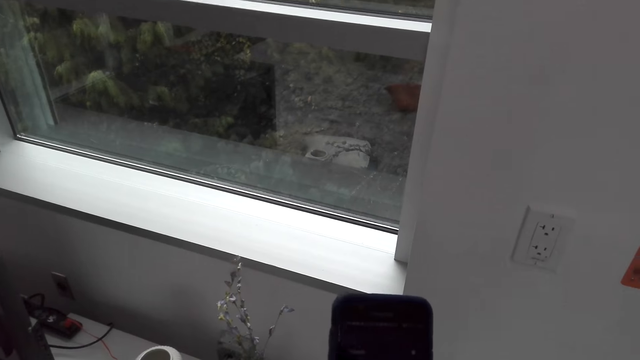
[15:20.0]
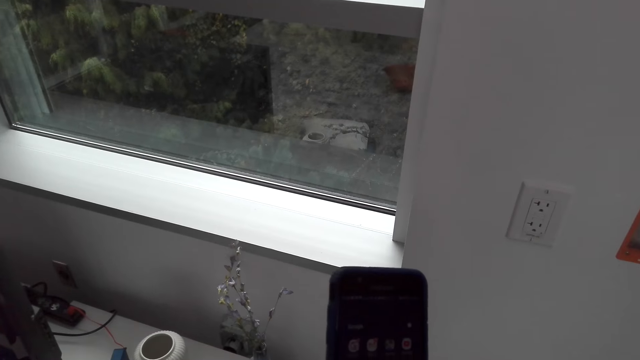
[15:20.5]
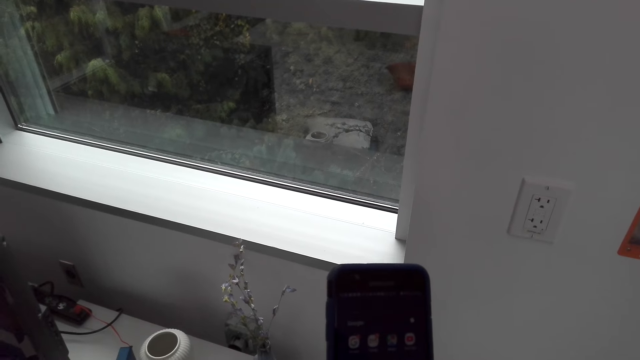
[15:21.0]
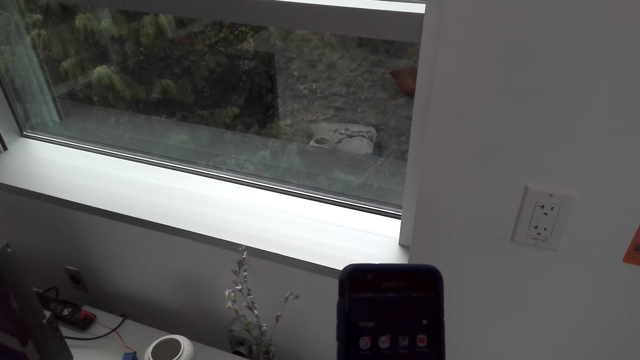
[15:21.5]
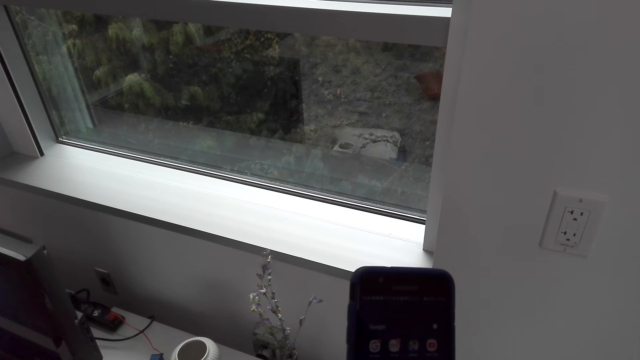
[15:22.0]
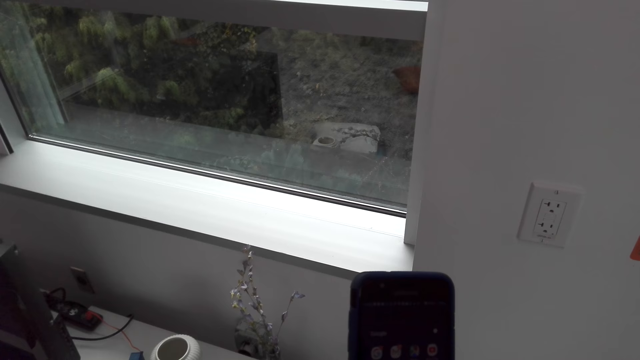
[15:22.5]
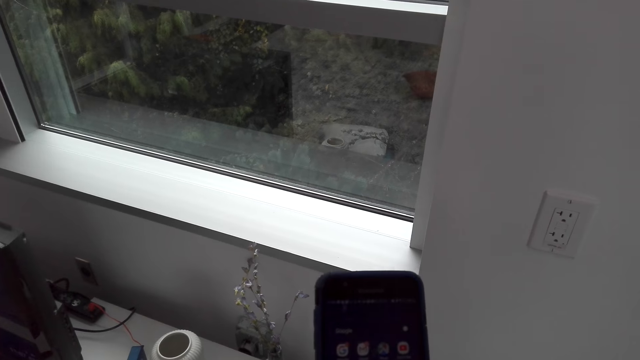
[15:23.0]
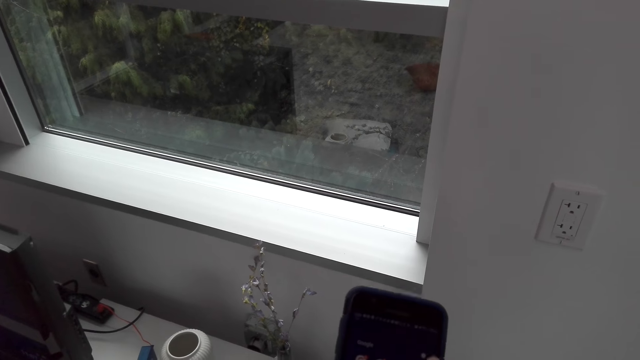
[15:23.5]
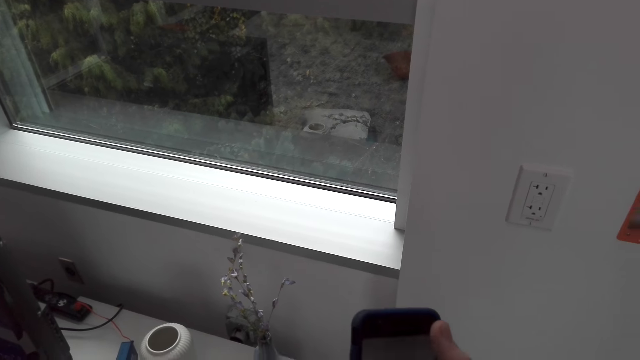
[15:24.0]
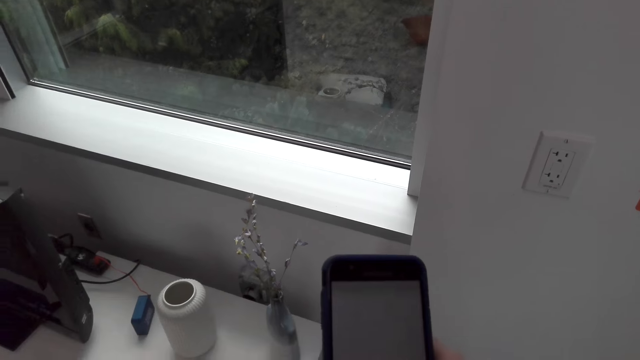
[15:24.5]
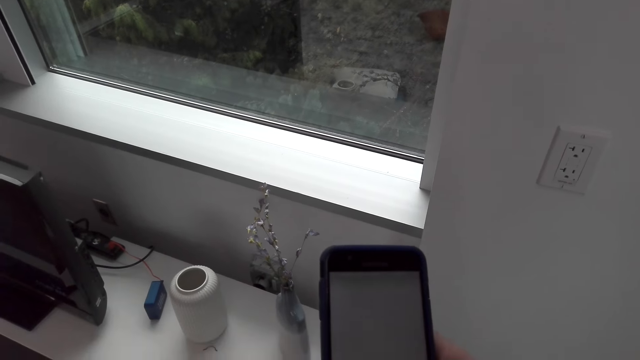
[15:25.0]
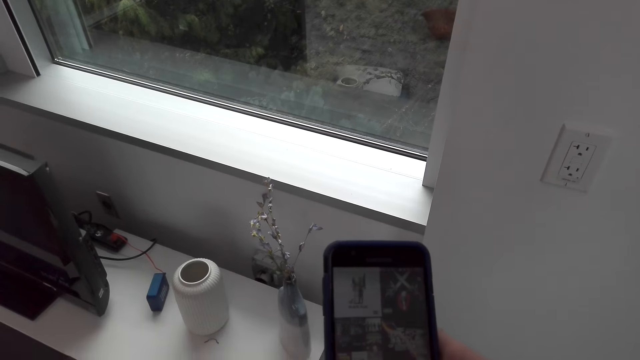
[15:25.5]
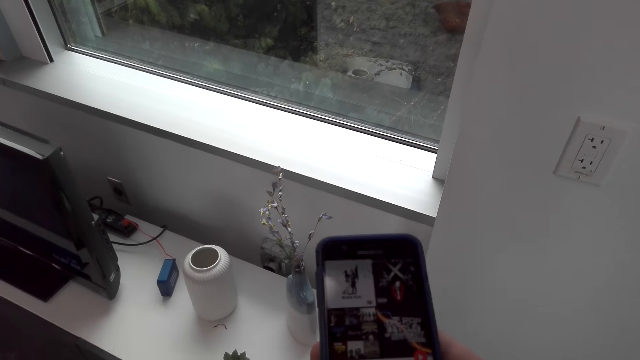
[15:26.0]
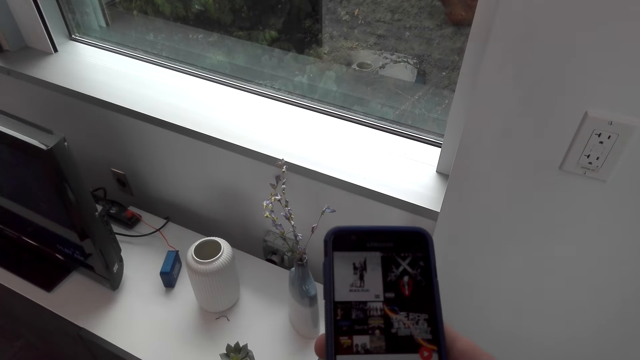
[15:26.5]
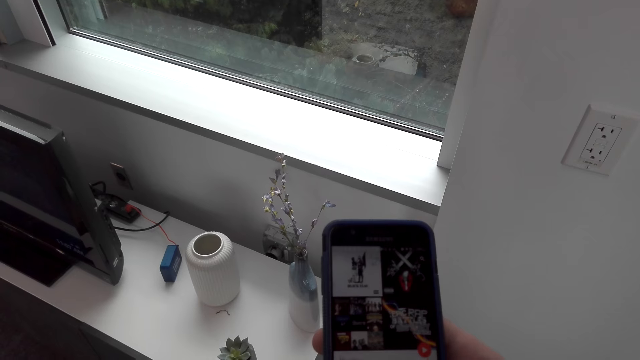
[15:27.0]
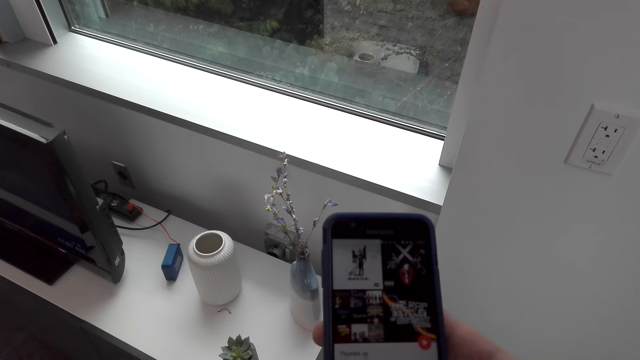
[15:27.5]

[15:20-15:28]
The camera wearer scrolls through the phone.

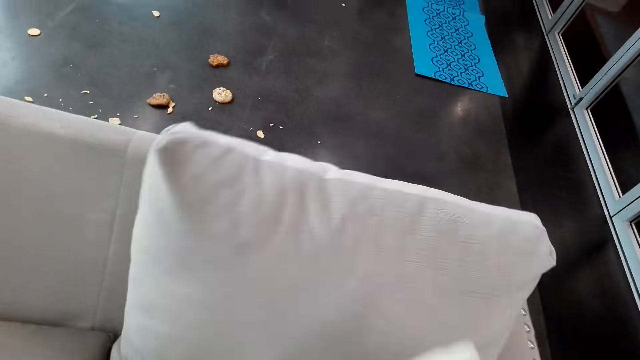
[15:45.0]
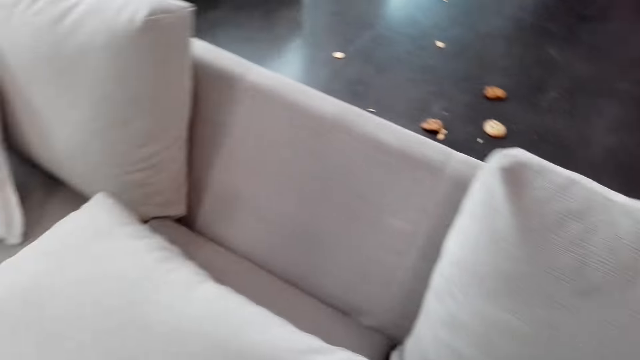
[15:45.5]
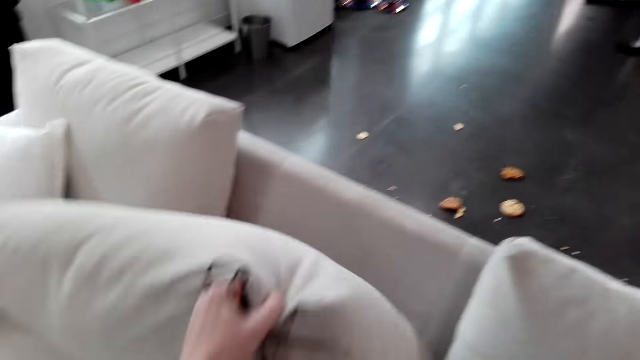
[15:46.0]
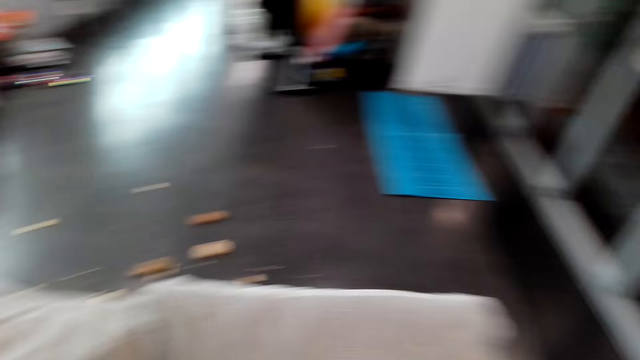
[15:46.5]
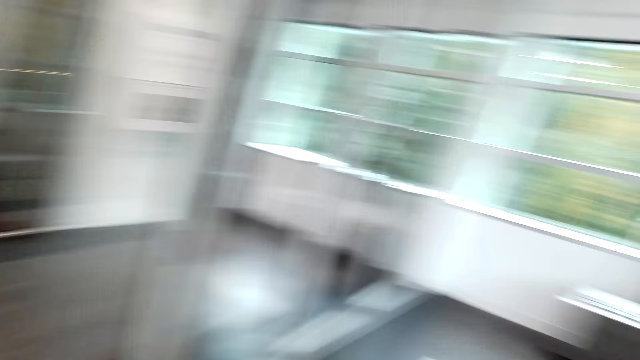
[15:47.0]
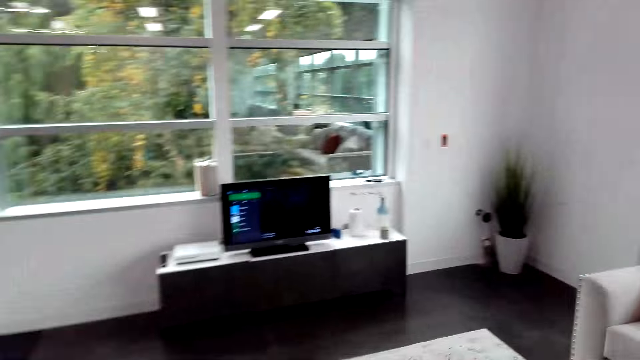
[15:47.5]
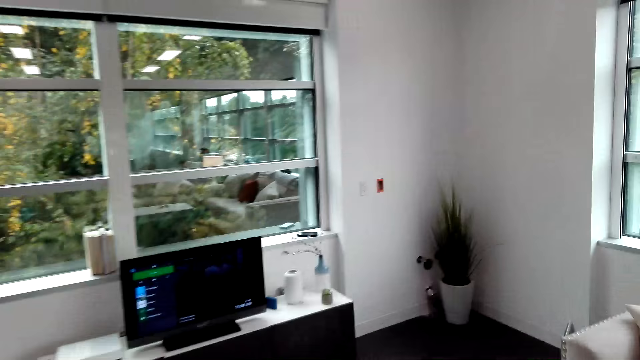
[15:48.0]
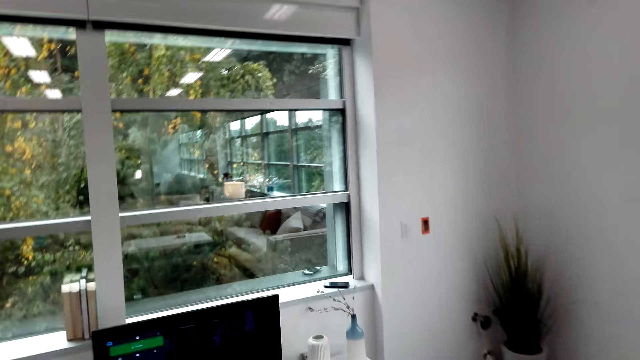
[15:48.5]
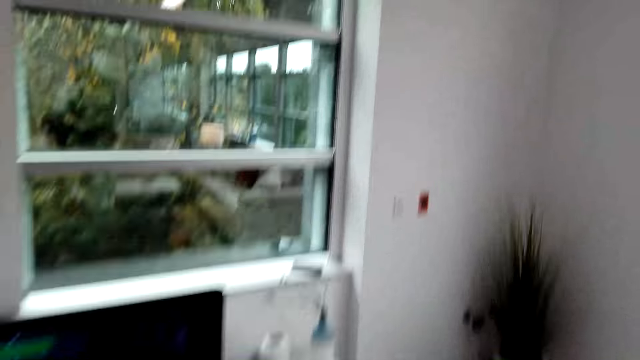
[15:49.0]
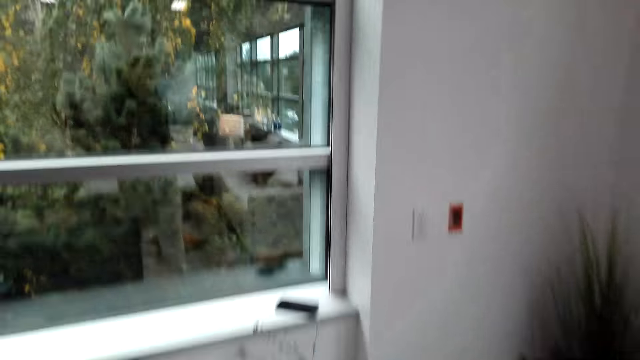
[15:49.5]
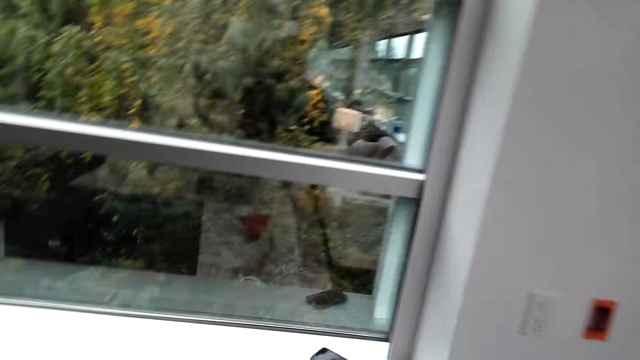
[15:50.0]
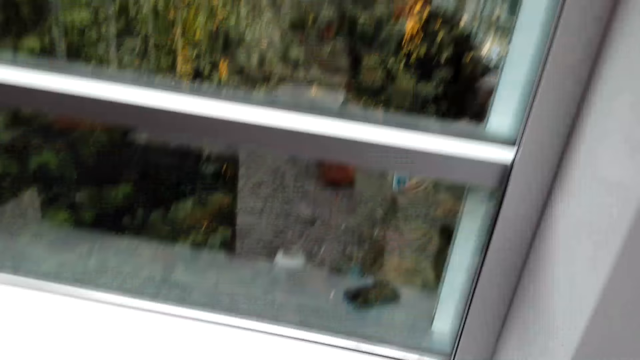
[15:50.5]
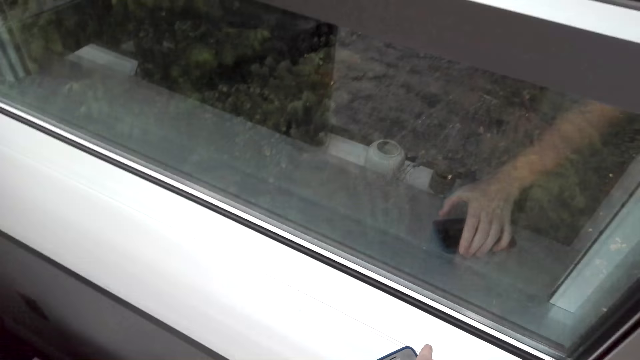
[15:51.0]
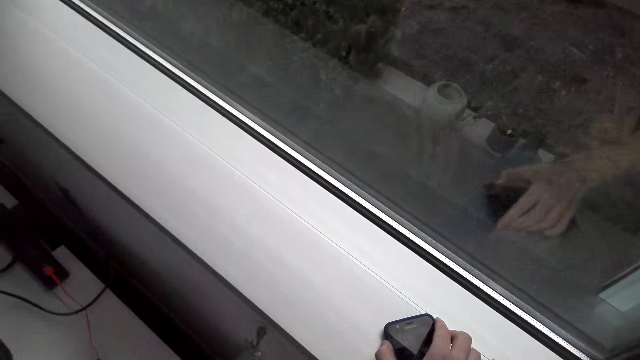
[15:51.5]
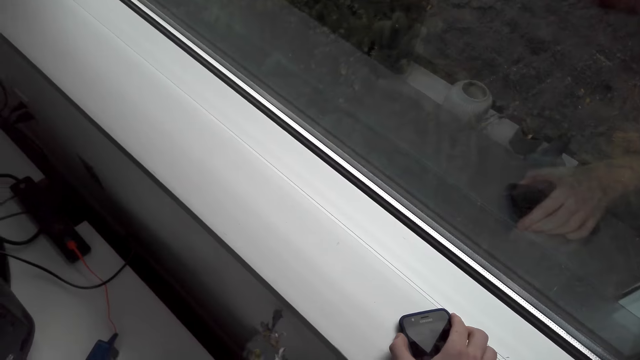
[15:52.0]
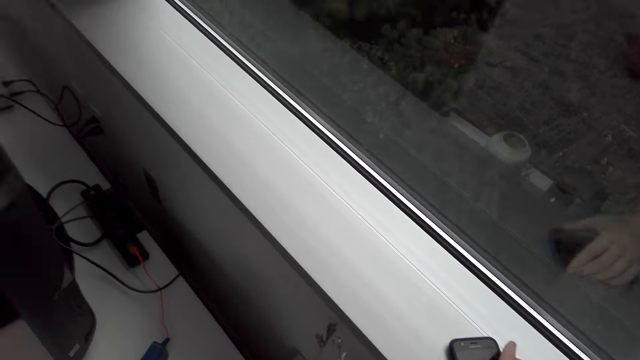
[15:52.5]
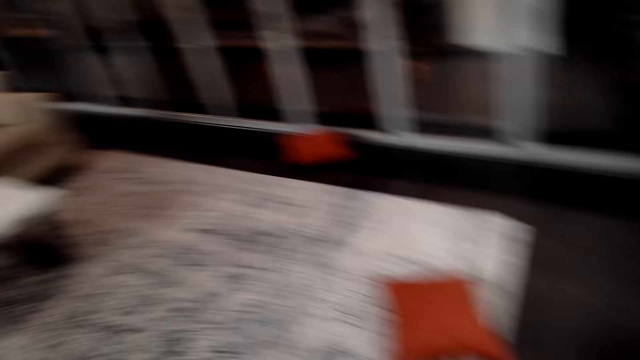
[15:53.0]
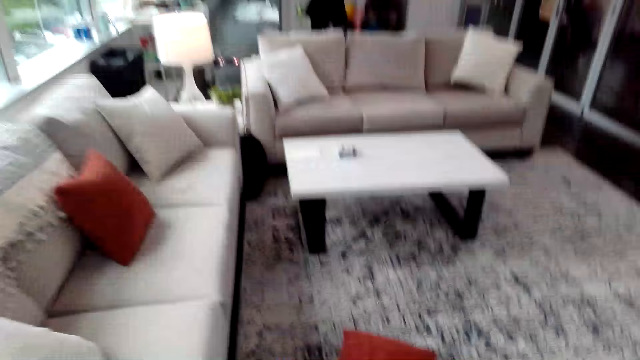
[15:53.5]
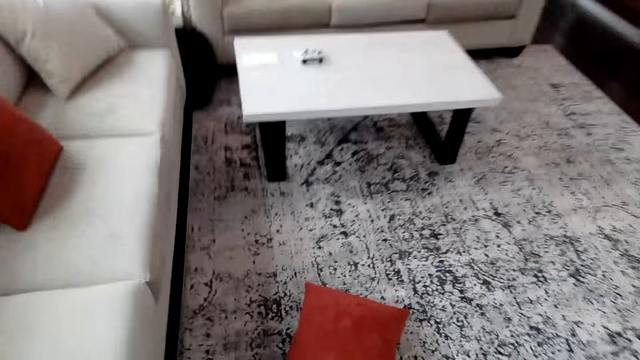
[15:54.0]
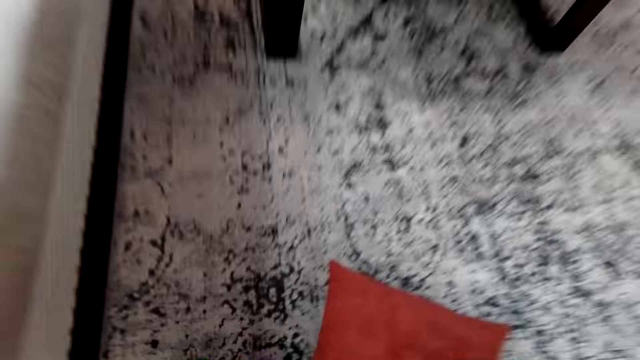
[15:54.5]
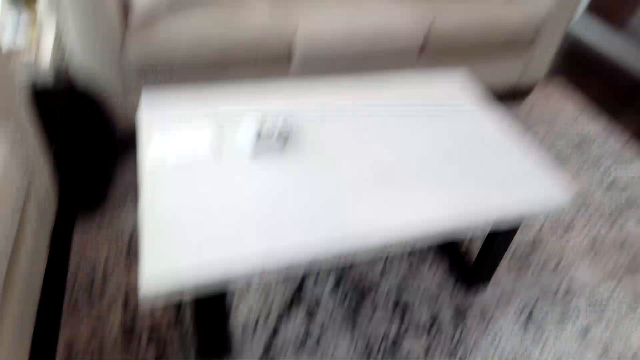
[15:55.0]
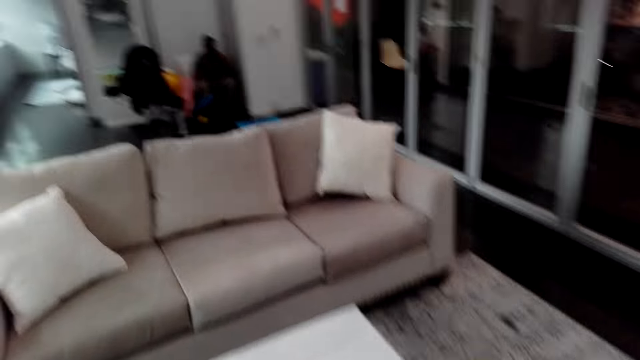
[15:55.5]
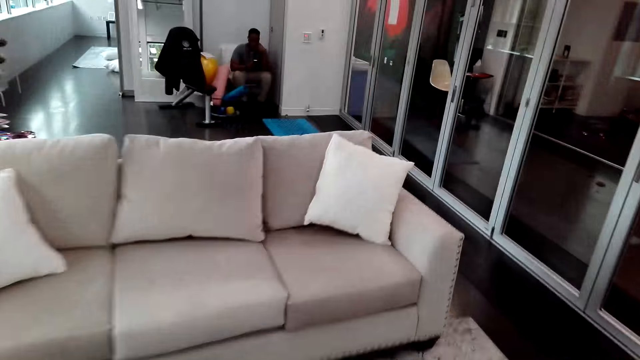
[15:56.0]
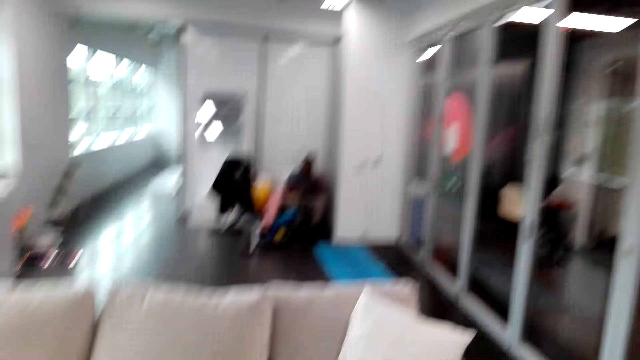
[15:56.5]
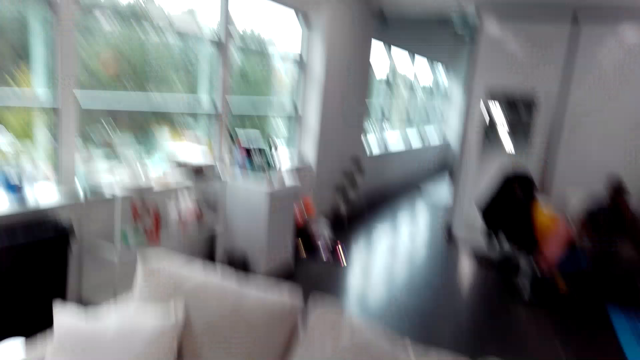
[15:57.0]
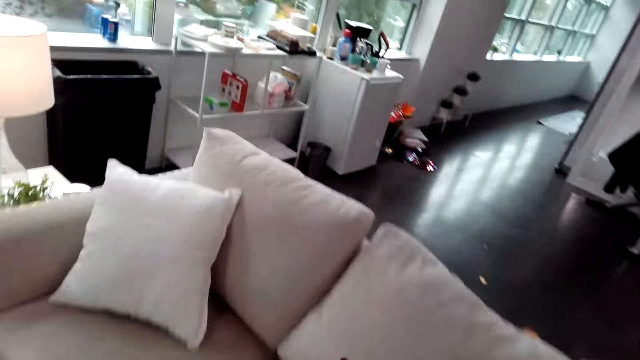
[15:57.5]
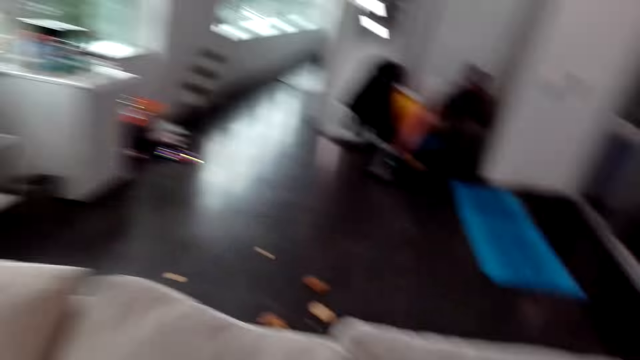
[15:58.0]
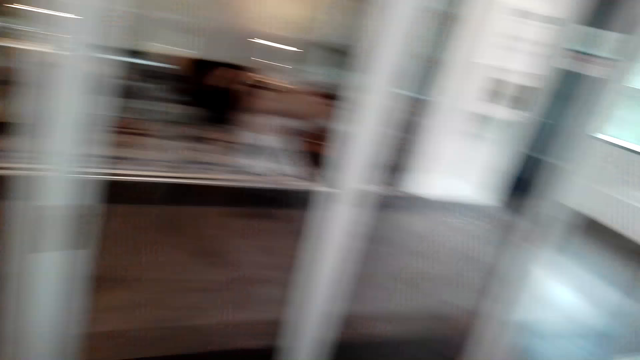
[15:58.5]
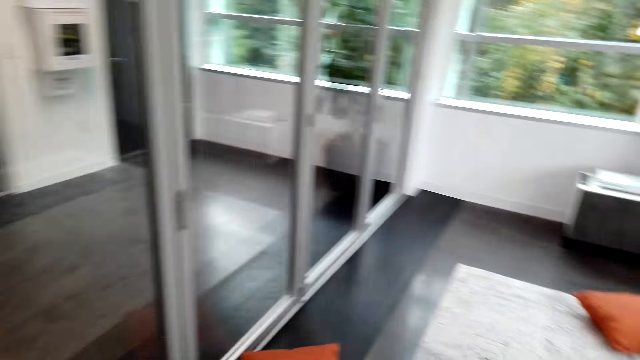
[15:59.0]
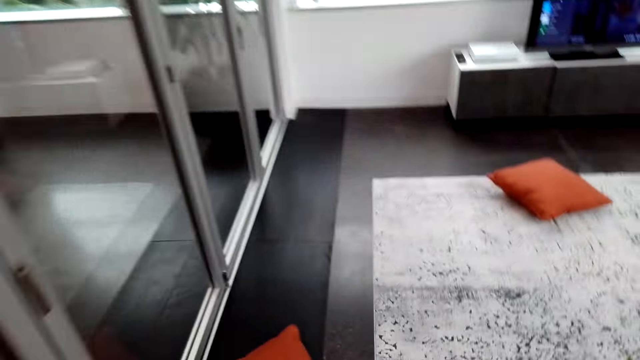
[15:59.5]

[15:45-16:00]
The camera wearer walks in the room. They talk. They touch the phone. They walk in the room. They pick a pillow from the floor. They walk in the room.
